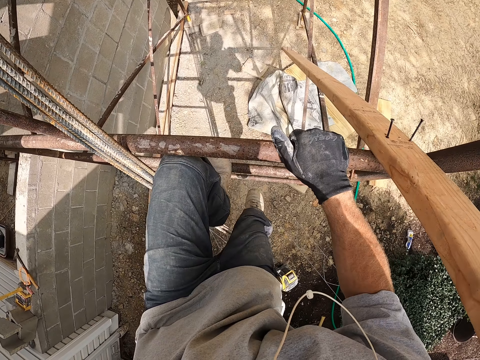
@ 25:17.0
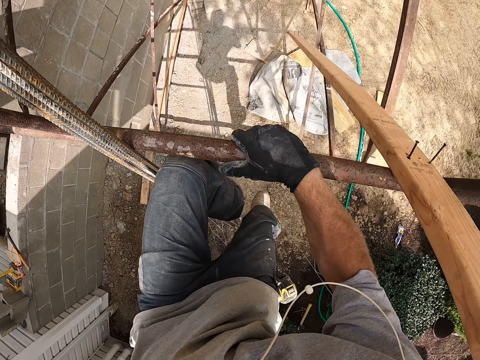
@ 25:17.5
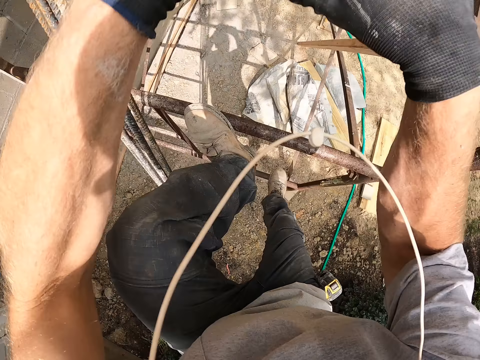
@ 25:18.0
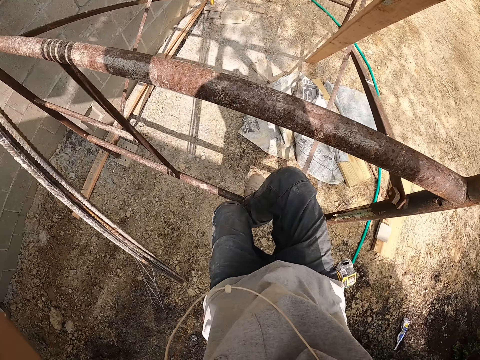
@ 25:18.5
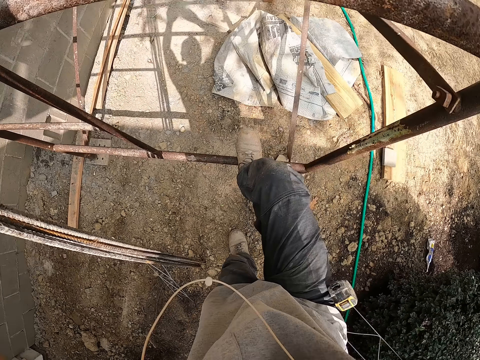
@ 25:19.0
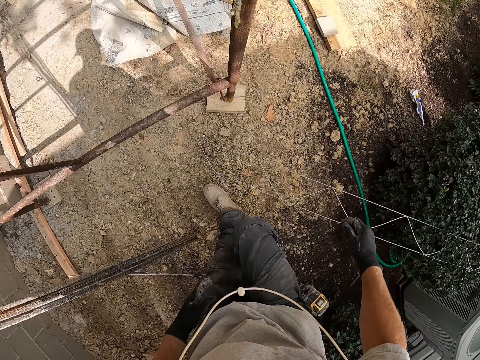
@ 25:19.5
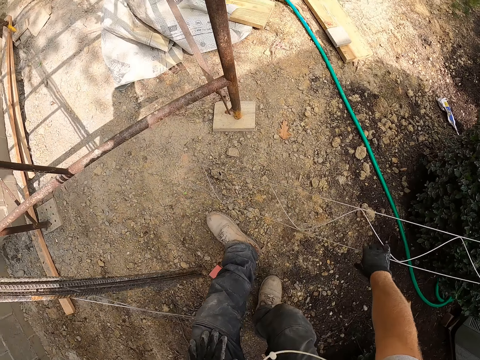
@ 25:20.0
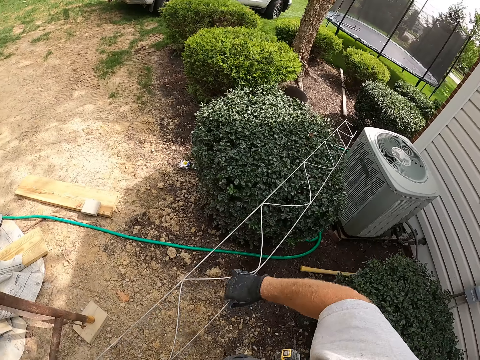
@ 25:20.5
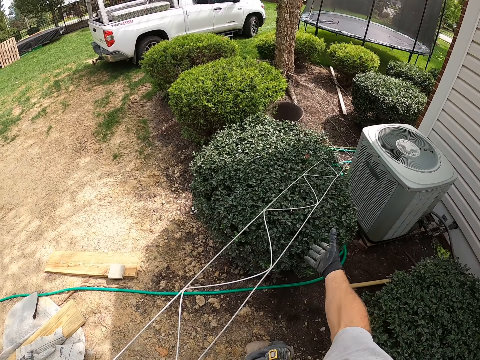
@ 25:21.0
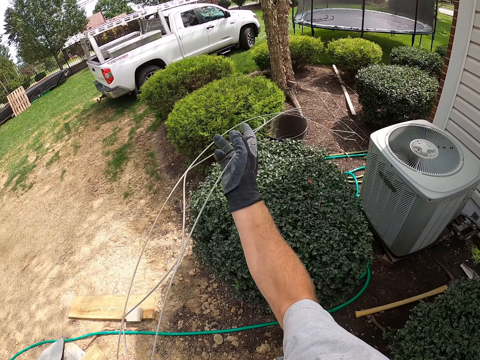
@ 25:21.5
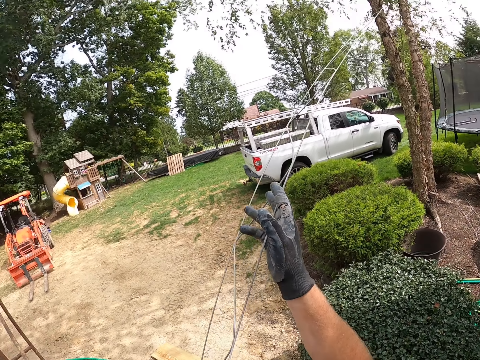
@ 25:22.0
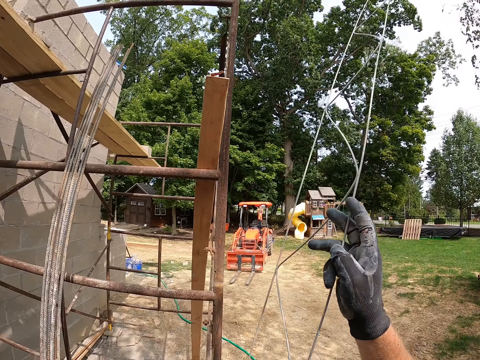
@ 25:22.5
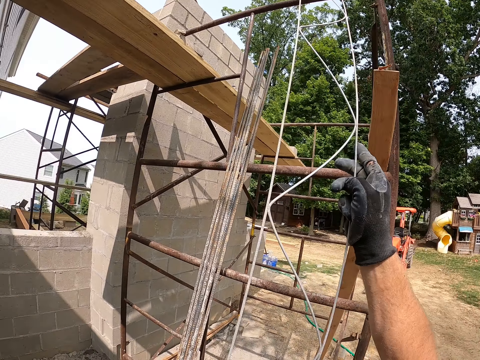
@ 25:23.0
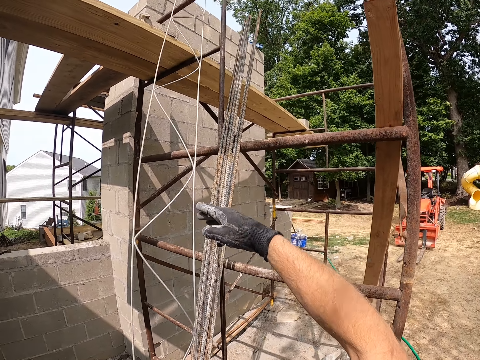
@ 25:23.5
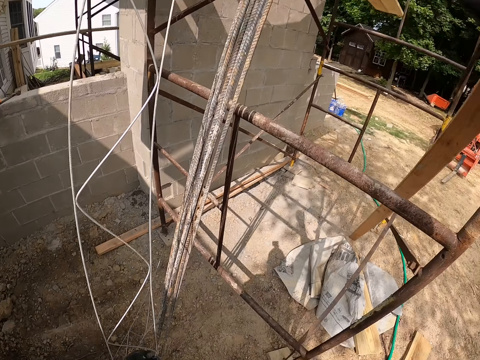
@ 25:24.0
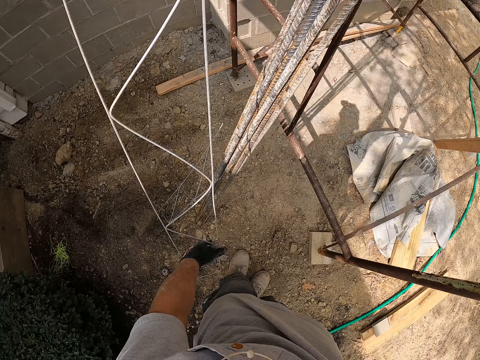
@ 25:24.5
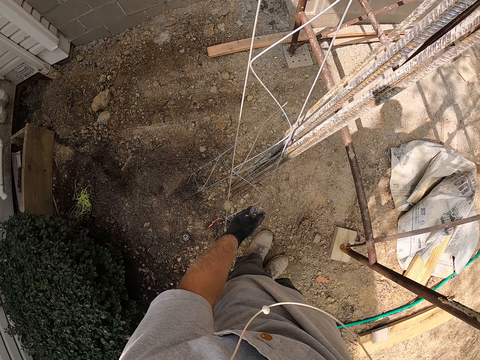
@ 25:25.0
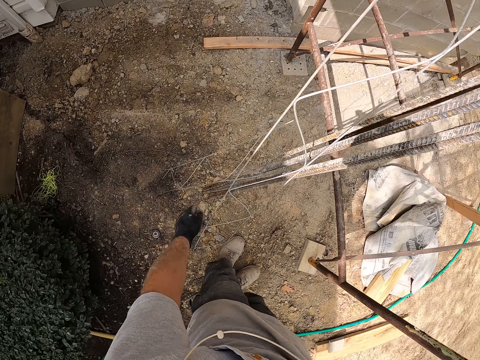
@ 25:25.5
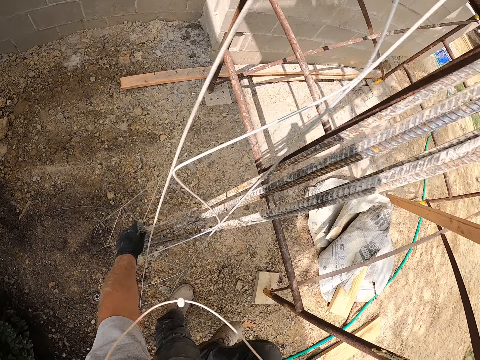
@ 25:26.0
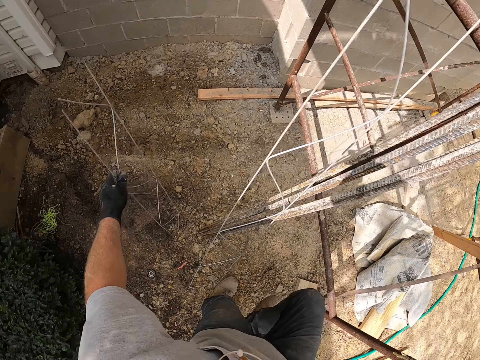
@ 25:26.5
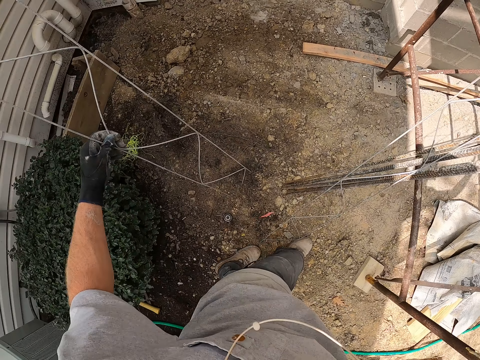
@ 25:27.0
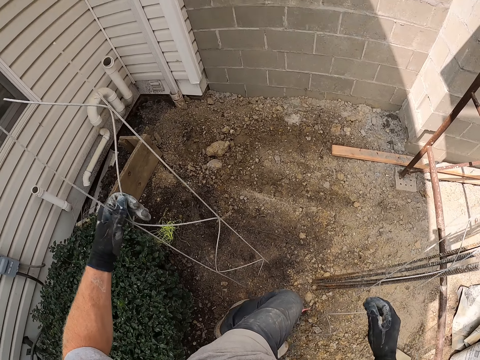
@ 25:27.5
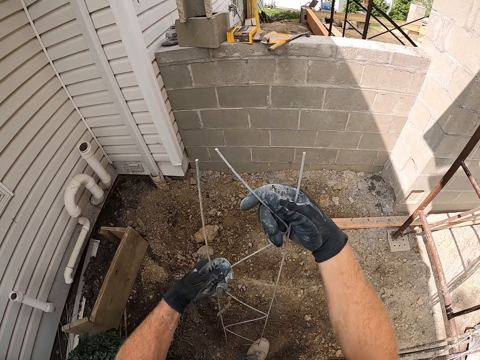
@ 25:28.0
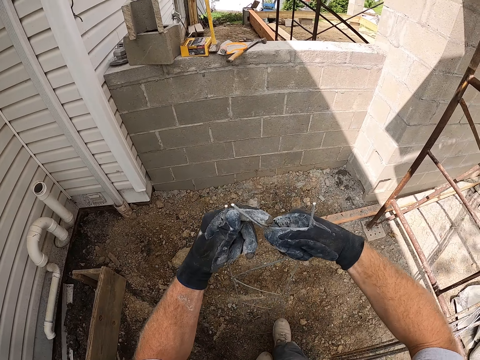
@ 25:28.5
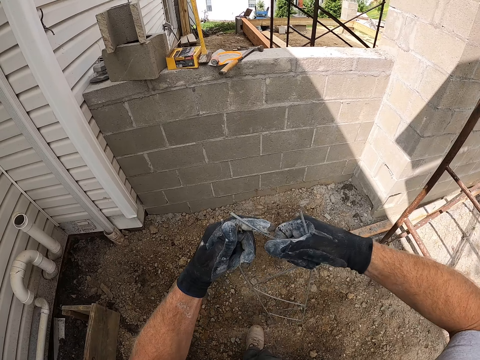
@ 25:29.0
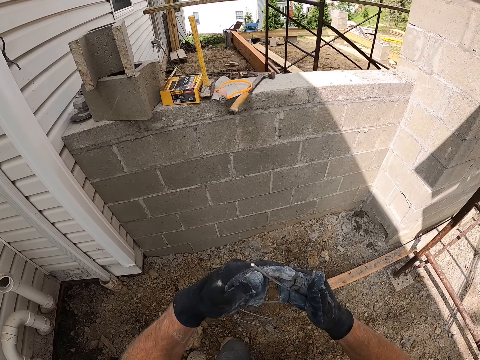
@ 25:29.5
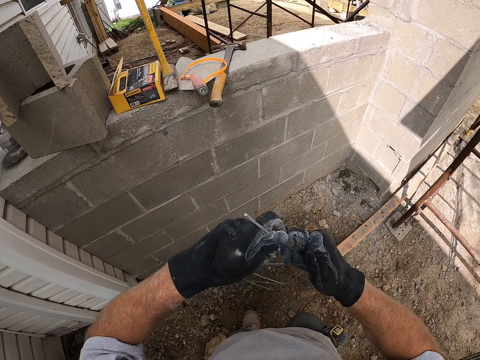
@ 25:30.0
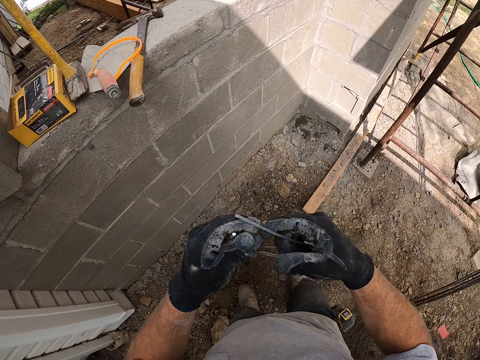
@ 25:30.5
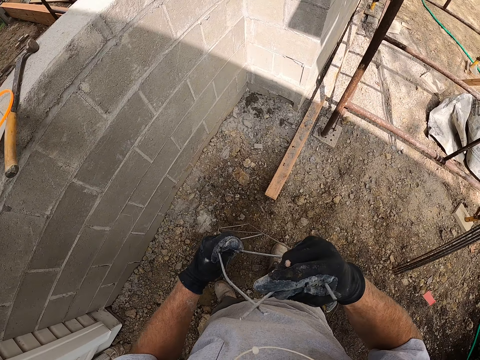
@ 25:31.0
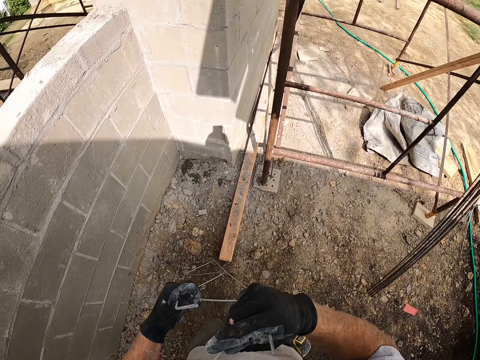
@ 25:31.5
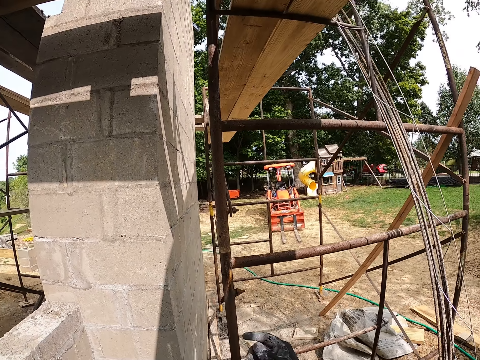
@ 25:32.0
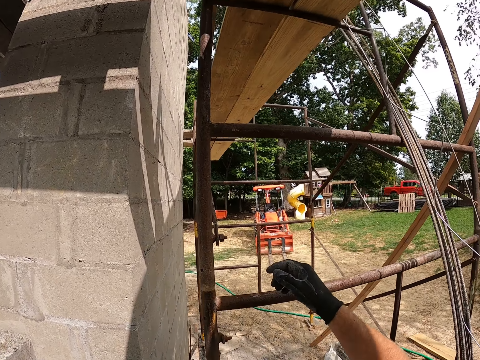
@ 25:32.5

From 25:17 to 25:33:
The camera wearer picks up the iron frame or metal stand with his hands. He drops the iron frame on the iron pole. He picks up another small iron frame with his left hand. He bends the iron frame with his hands. He climbs the scaffold holding the metal stand.

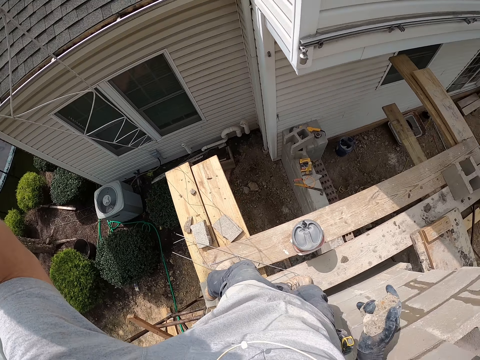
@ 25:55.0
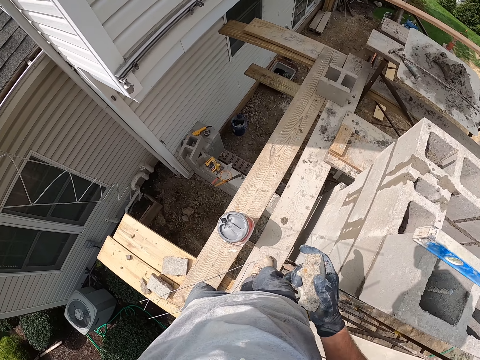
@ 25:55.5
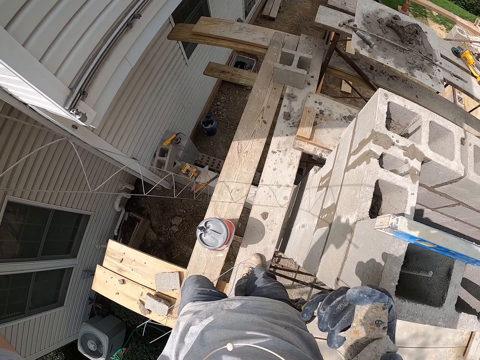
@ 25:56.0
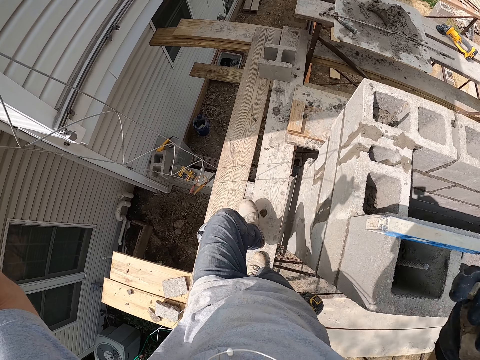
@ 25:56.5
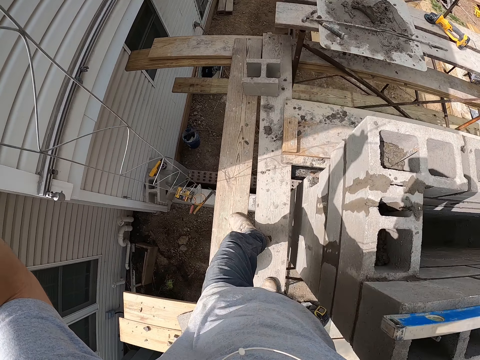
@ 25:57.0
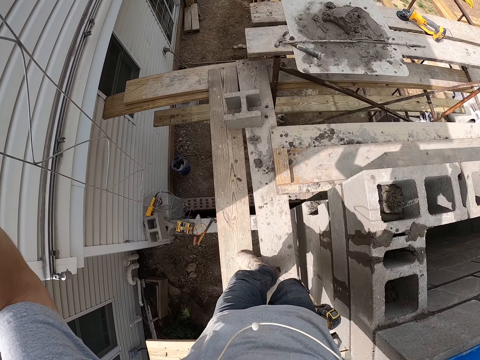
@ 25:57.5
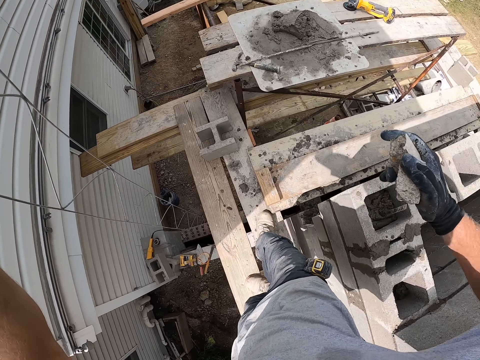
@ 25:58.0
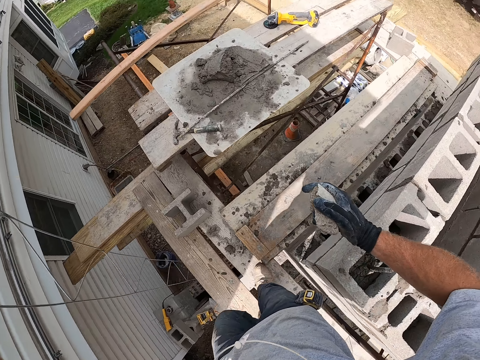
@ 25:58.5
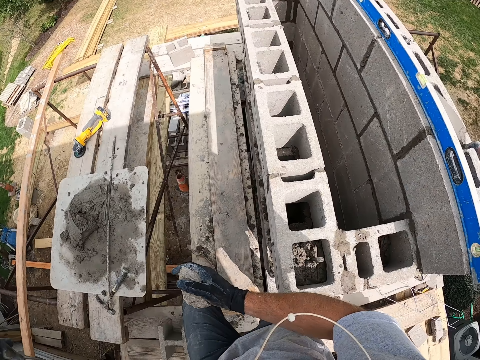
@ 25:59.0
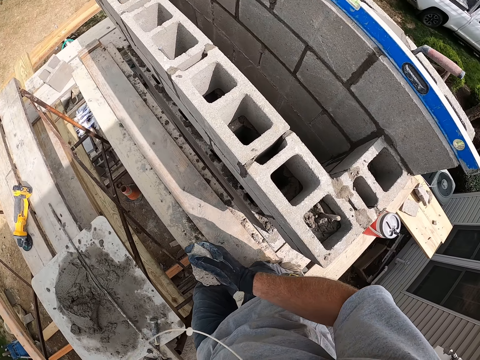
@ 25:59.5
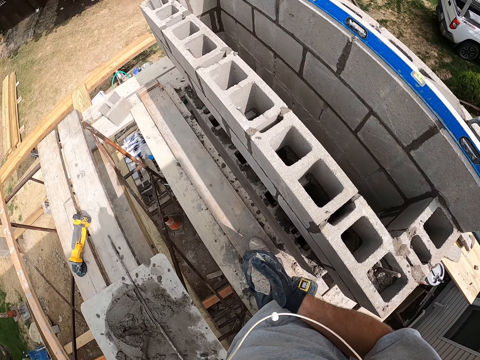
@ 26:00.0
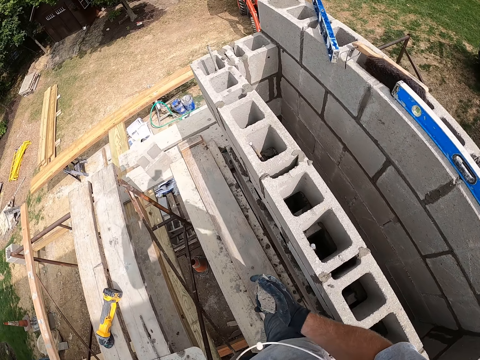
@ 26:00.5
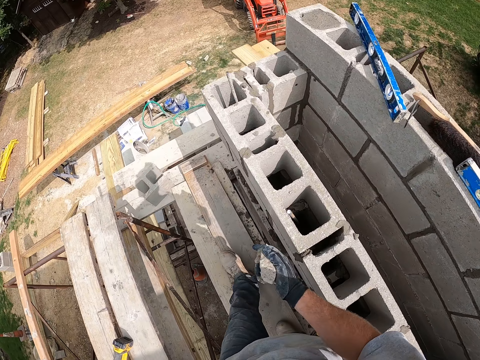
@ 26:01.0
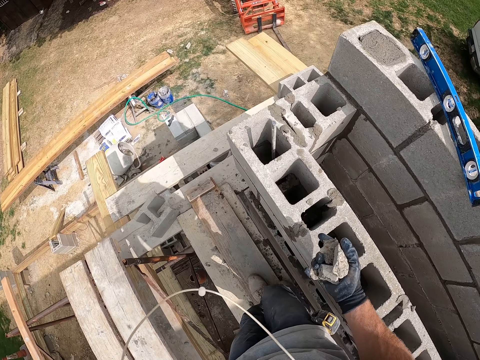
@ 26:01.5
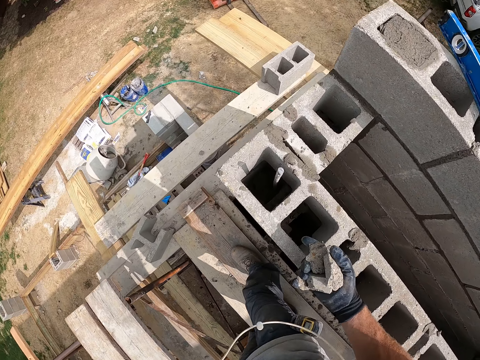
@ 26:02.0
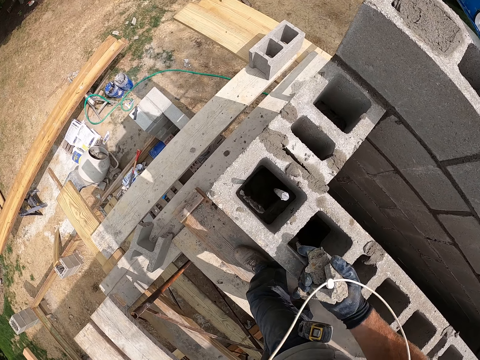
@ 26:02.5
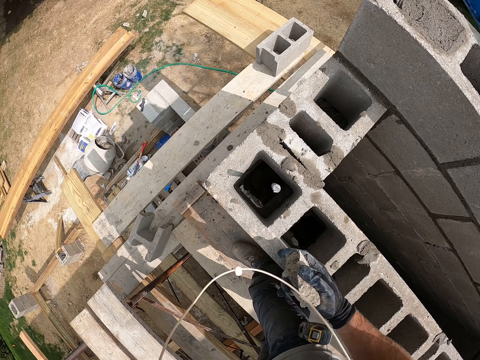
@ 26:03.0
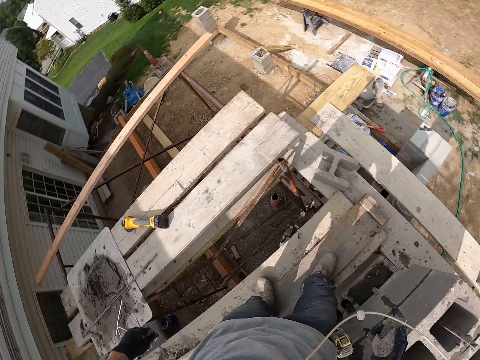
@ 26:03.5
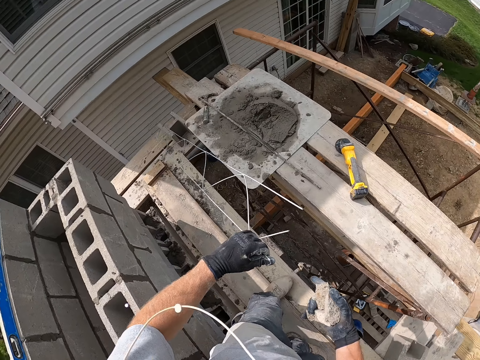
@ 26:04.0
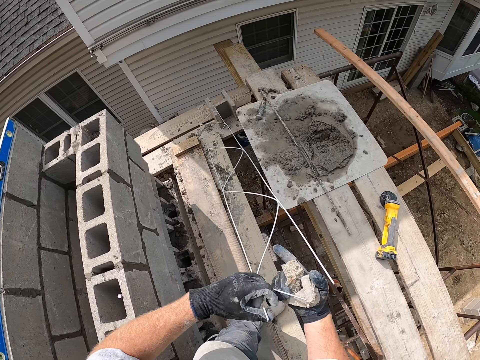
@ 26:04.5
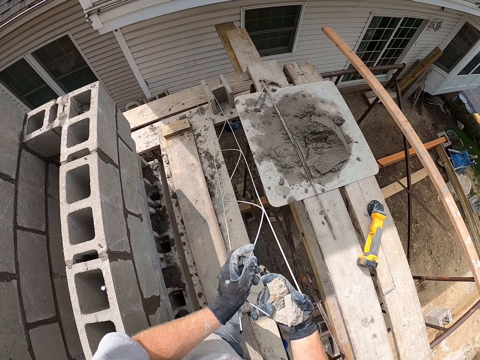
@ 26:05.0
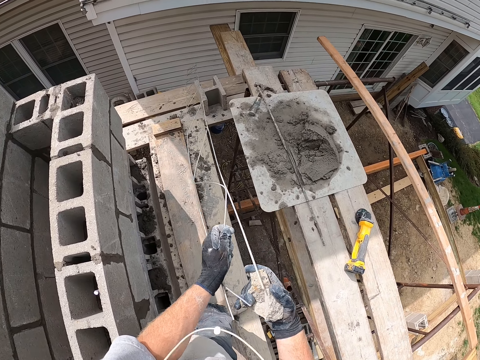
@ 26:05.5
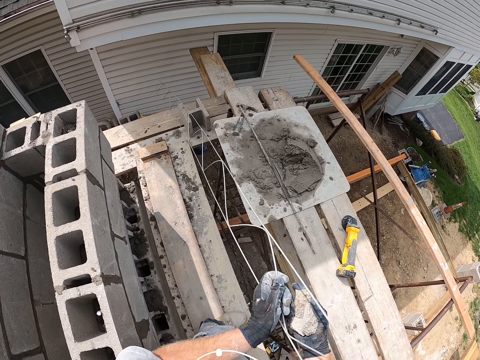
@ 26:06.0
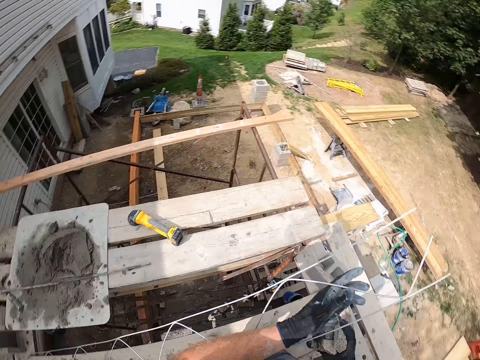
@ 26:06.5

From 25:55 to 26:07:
The camera wearer walks around on the construction site. He adjusts the iron frame with his hands.
